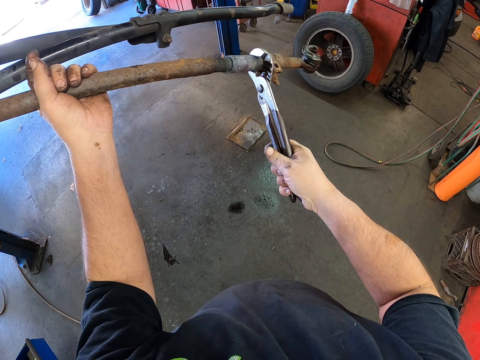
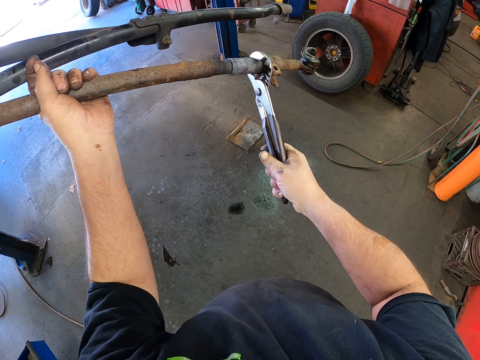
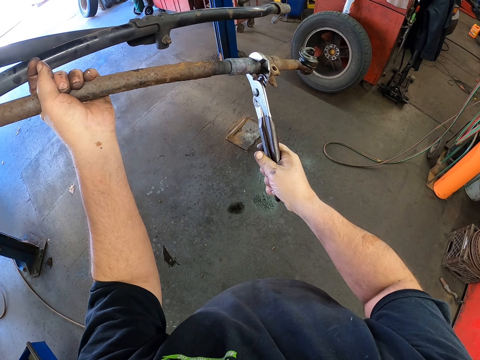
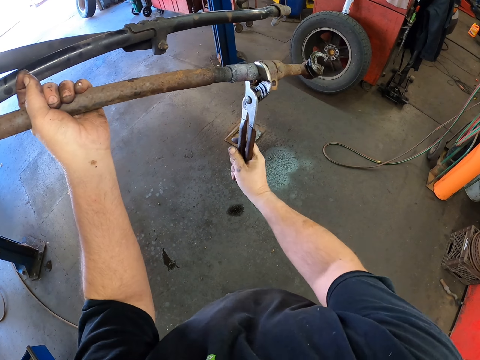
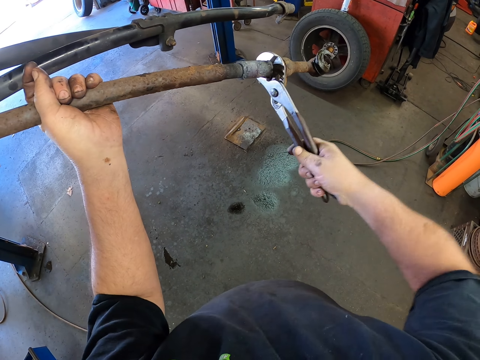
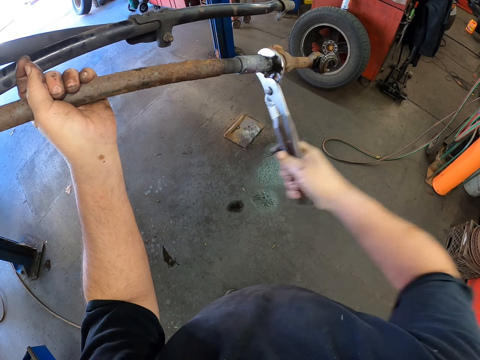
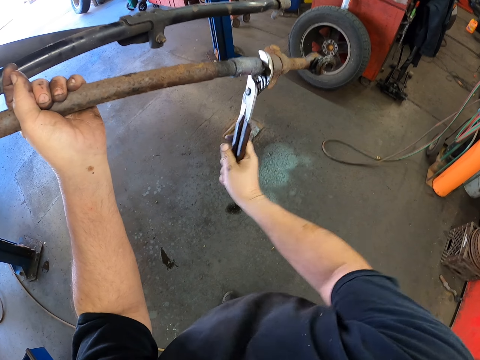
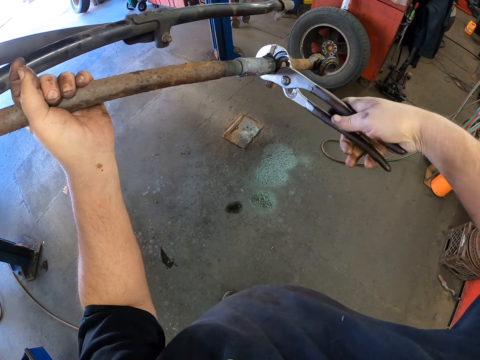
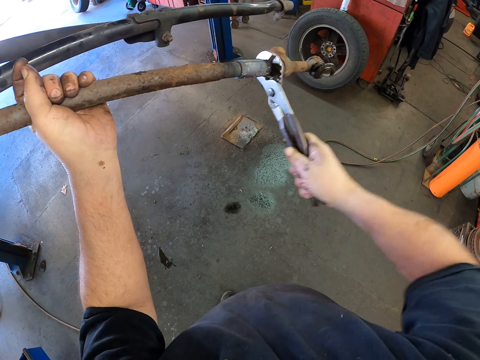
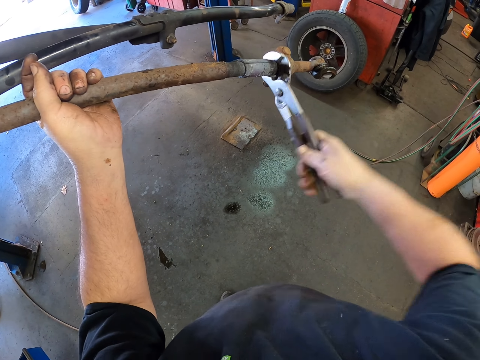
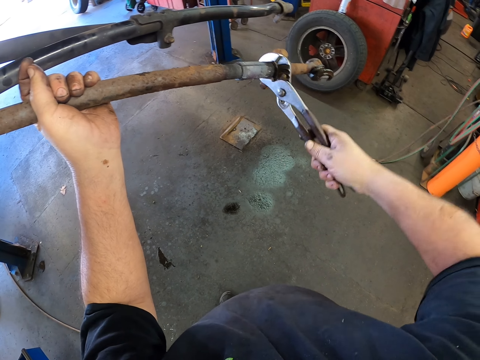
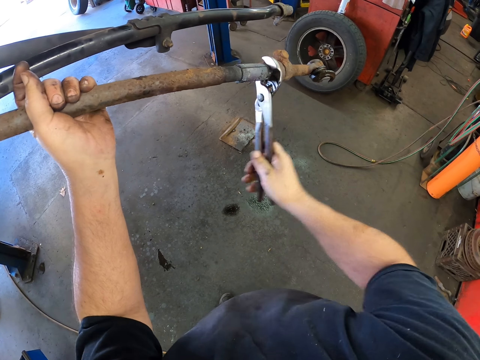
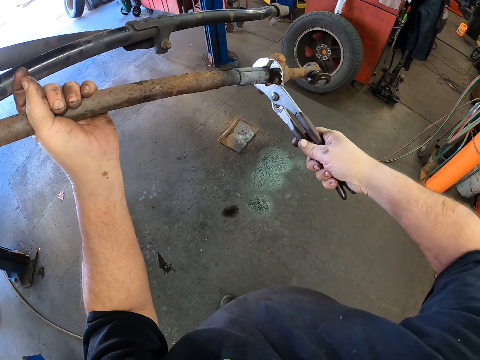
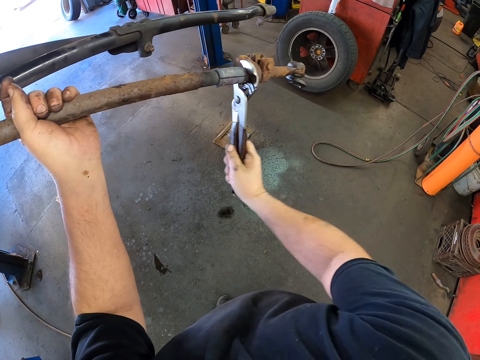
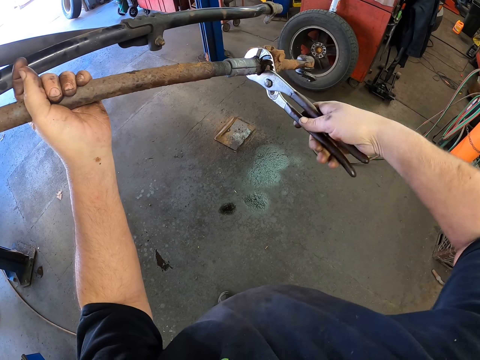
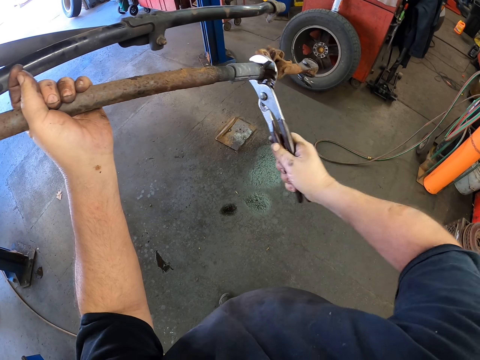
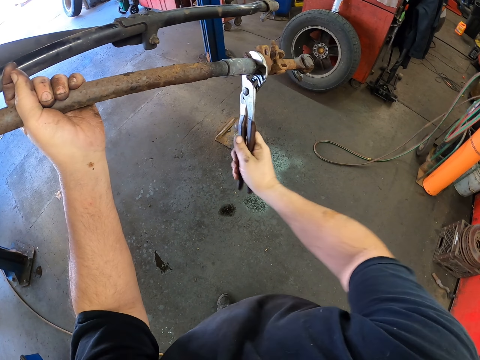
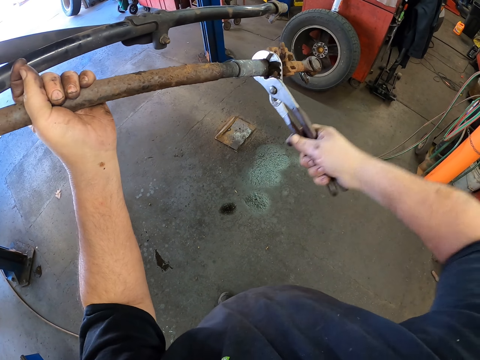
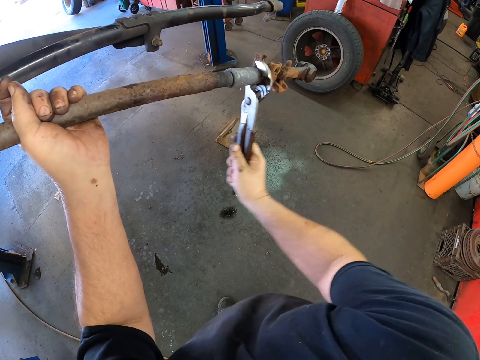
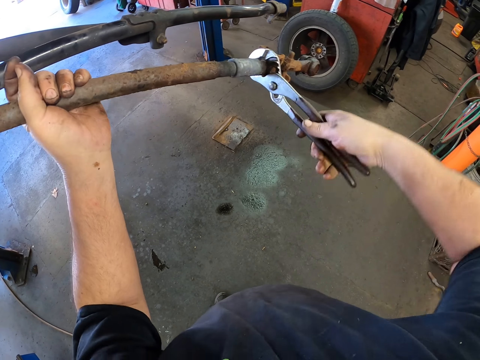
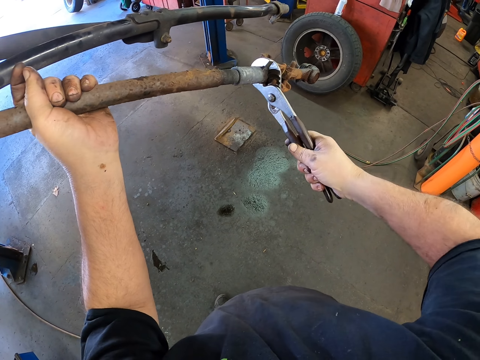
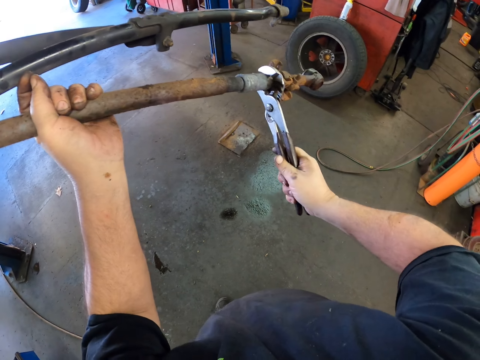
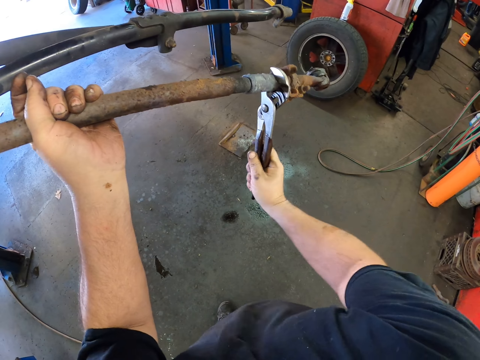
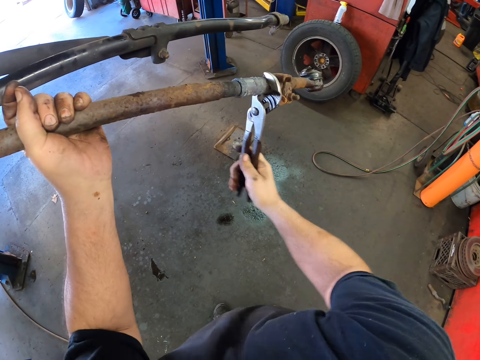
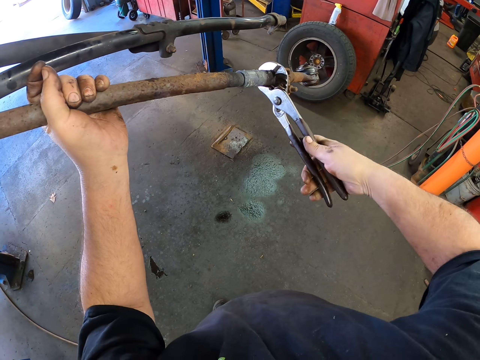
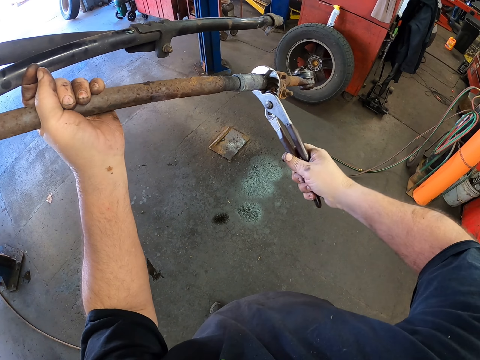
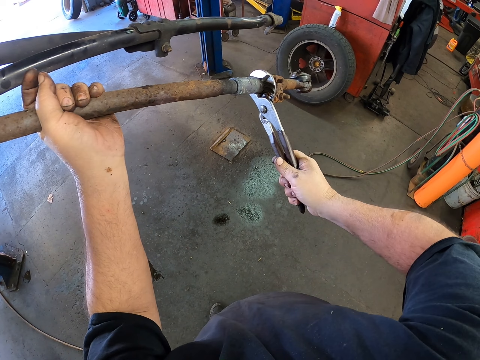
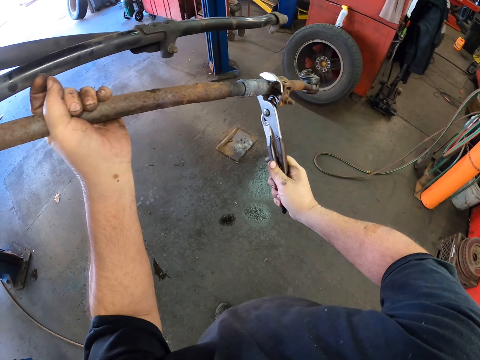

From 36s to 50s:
The camera wearer tightens the metal piece with the pliers. They rotate a strut rod.

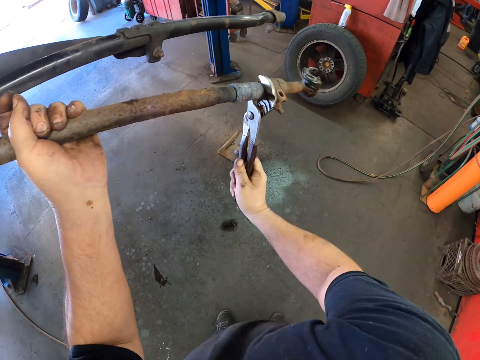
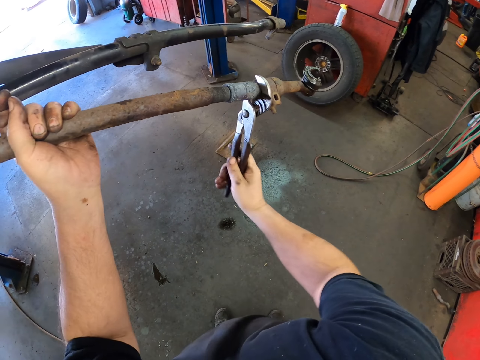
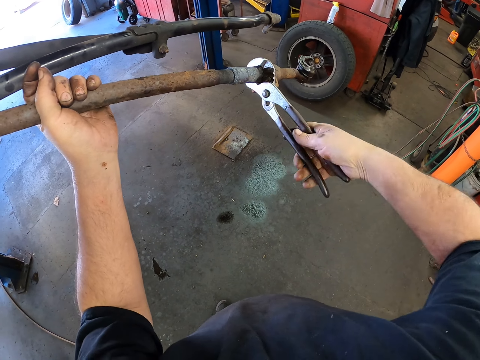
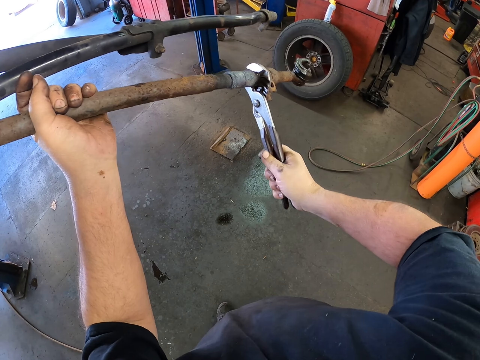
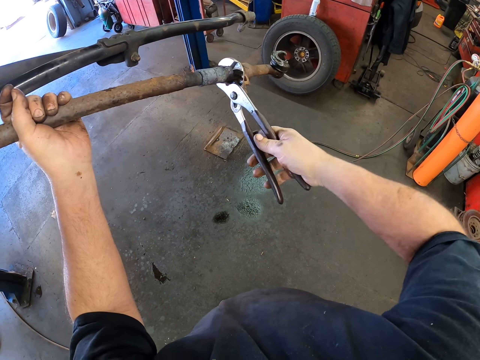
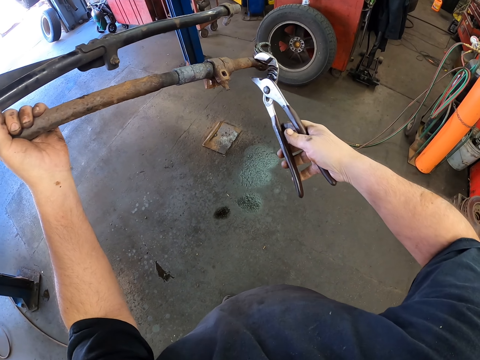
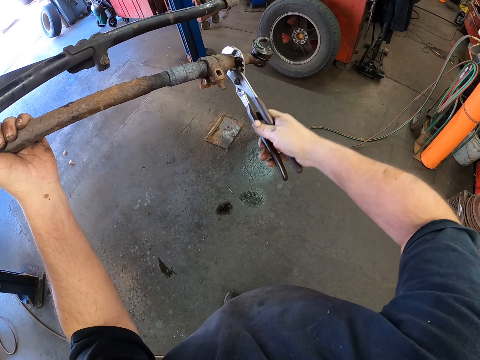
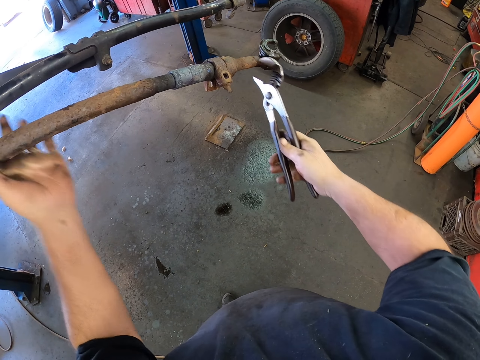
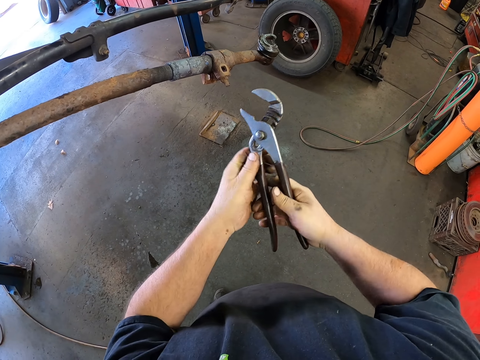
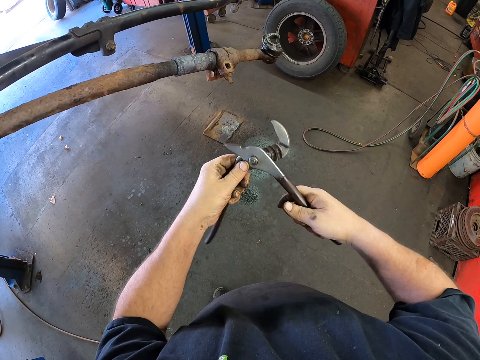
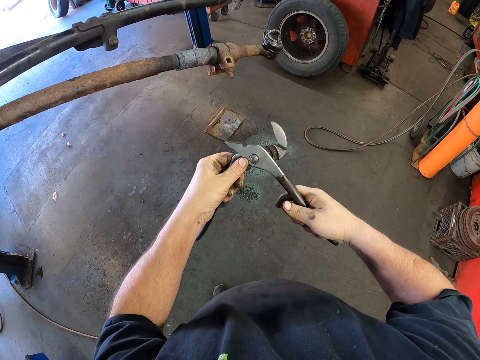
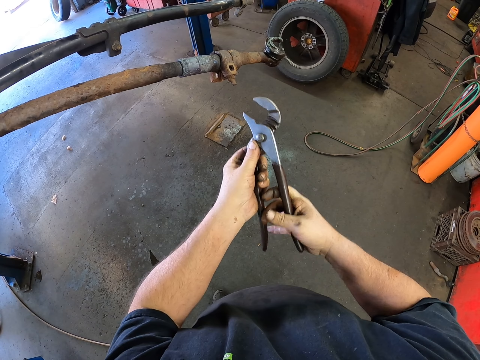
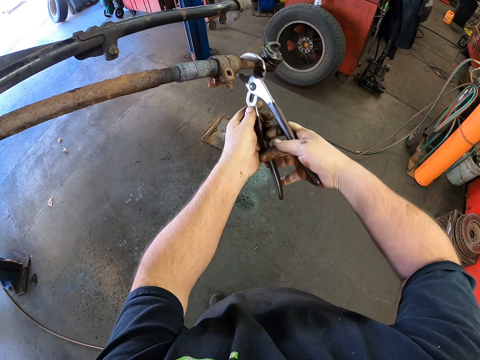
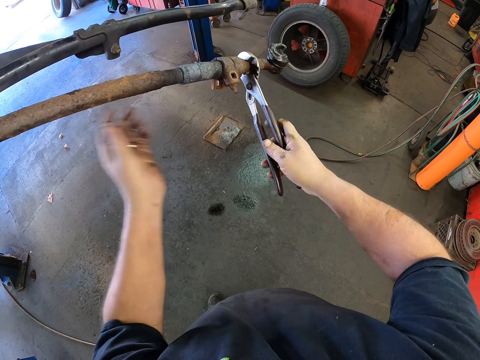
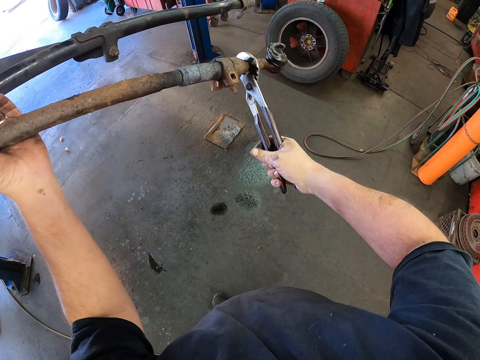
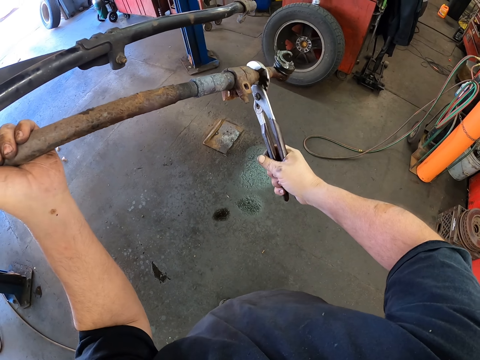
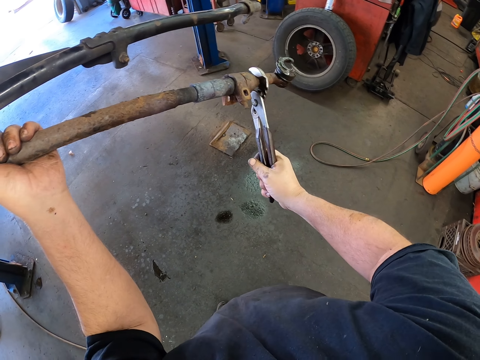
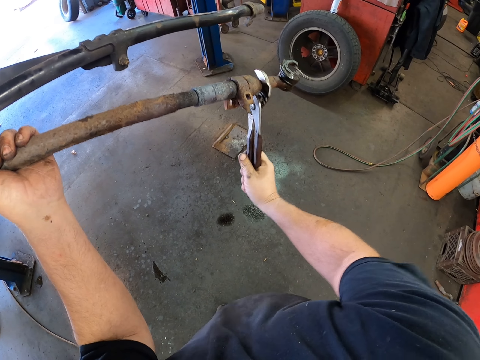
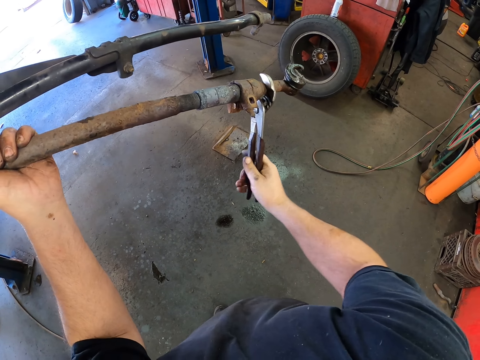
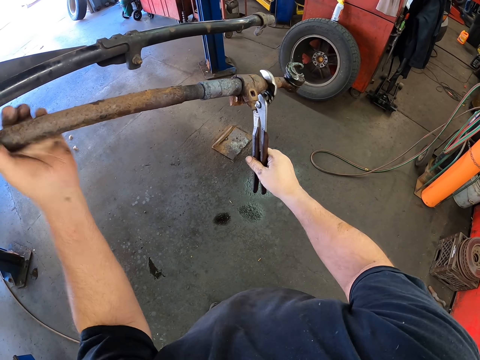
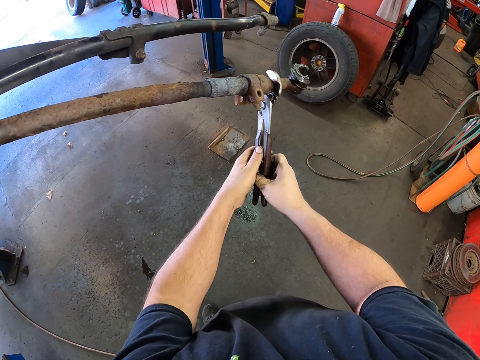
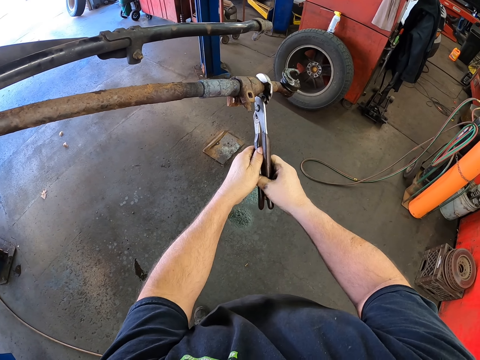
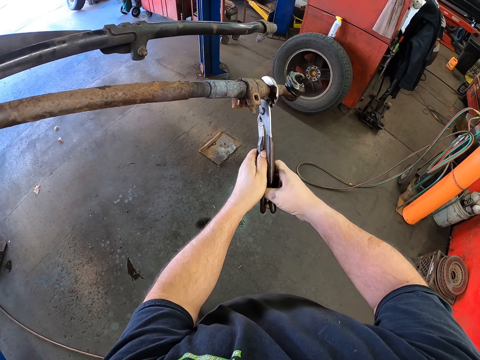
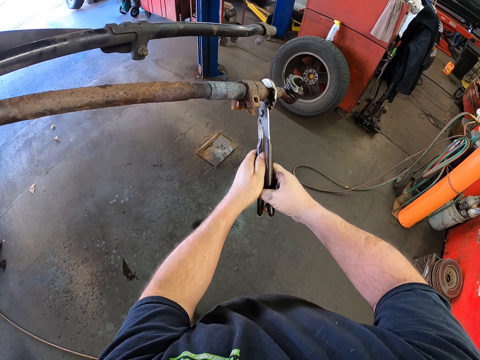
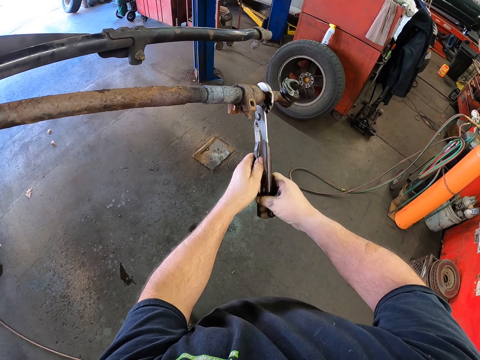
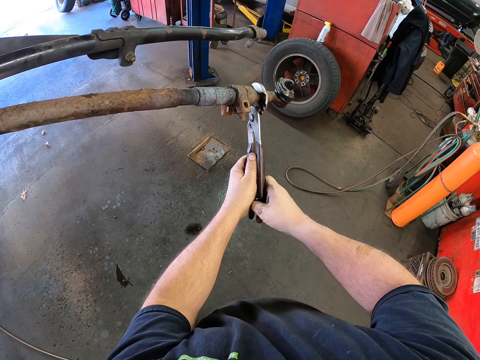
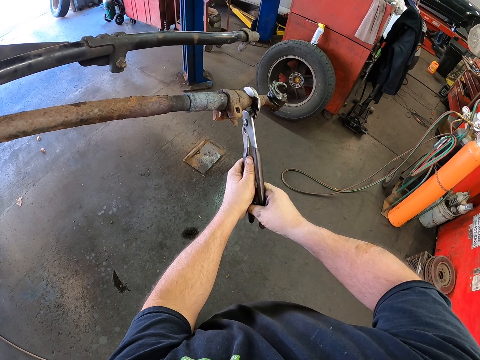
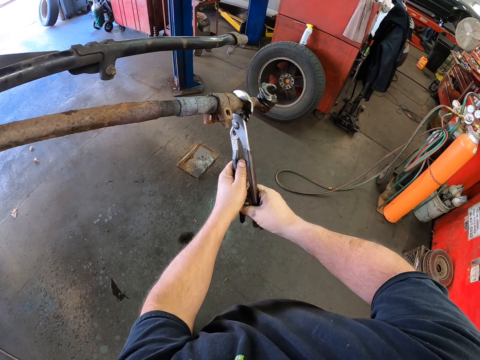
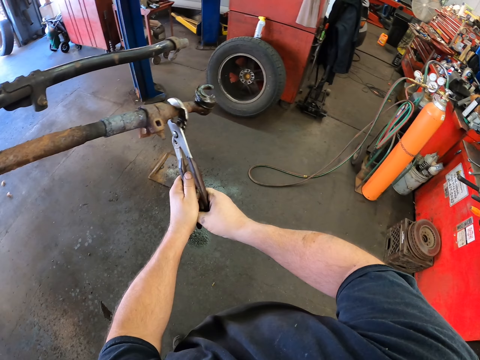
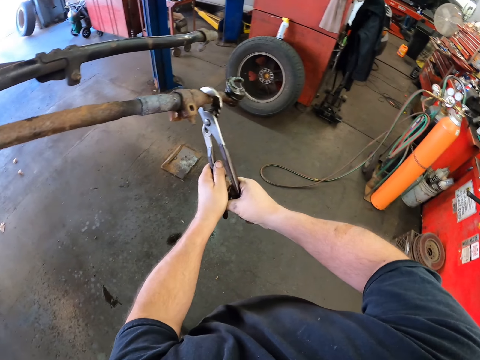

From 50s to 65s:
The camera wearer moves the hand. They open the pliers. They move the pliers to the metal piece. They touch the metal piece. They tighten the metal piece with the pliers. They hold the pliers. They move the pliers.
